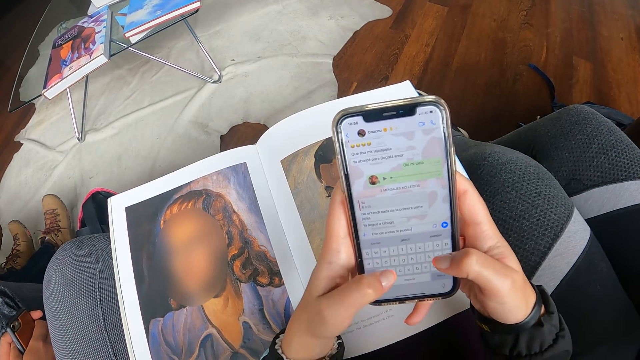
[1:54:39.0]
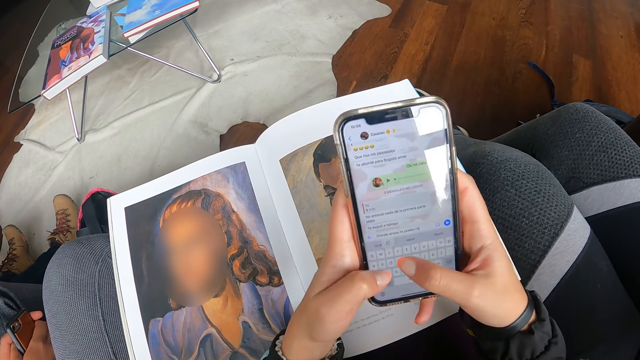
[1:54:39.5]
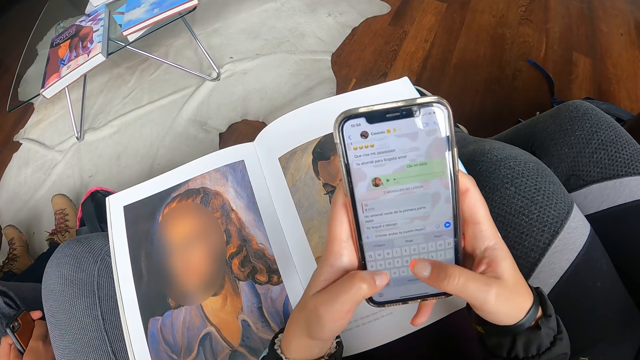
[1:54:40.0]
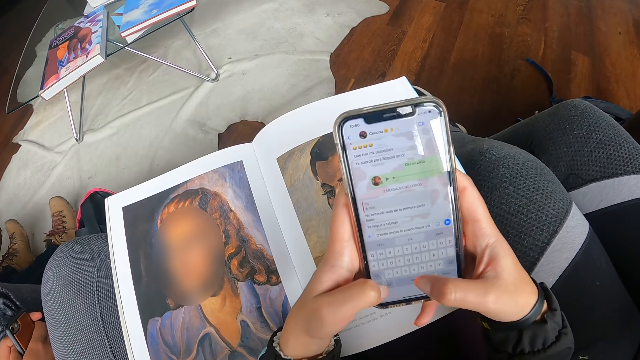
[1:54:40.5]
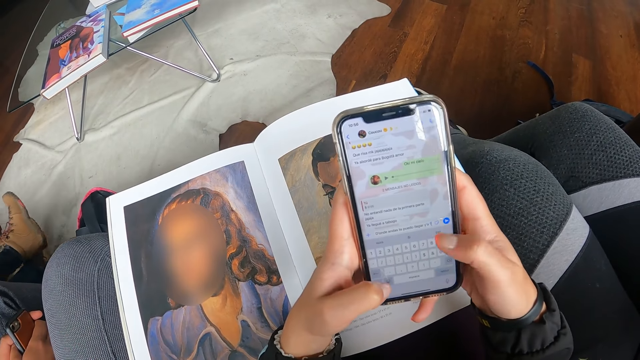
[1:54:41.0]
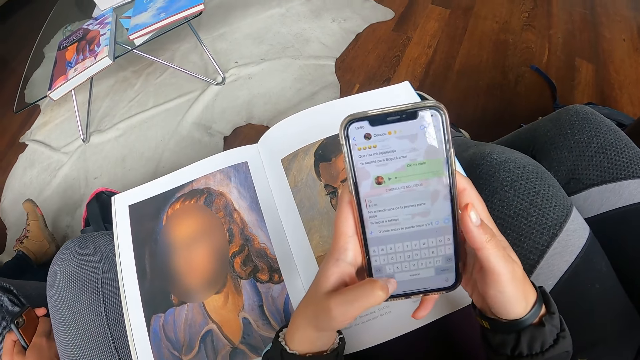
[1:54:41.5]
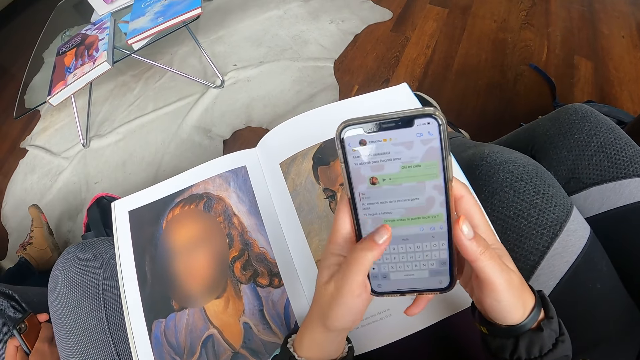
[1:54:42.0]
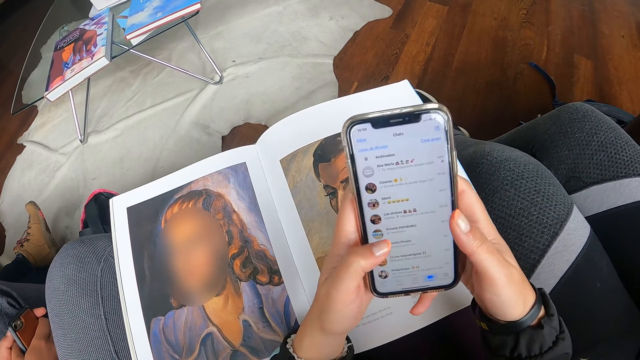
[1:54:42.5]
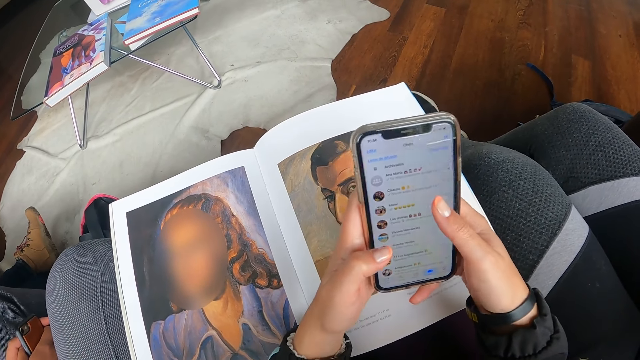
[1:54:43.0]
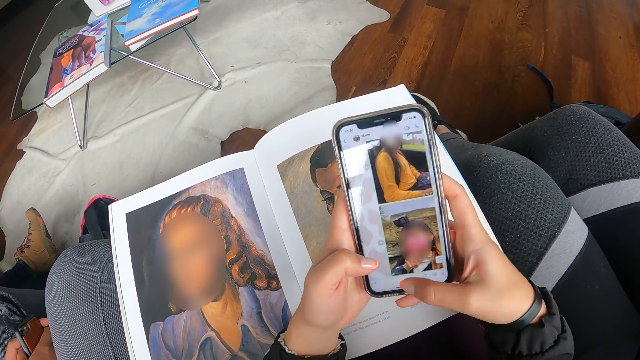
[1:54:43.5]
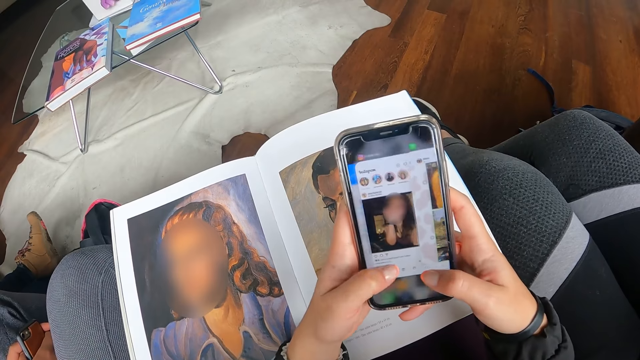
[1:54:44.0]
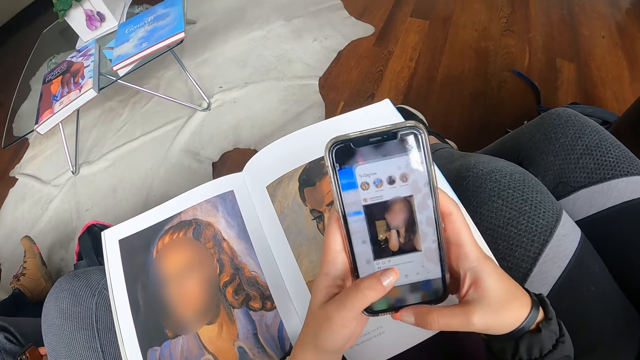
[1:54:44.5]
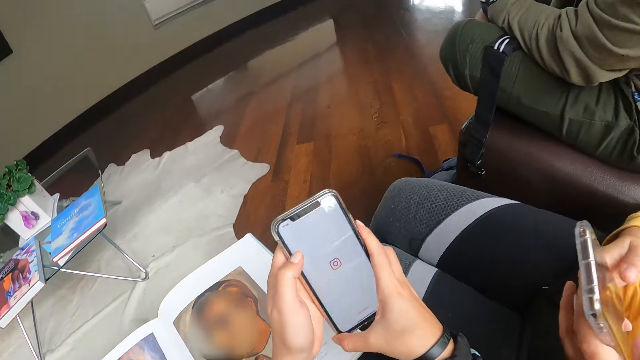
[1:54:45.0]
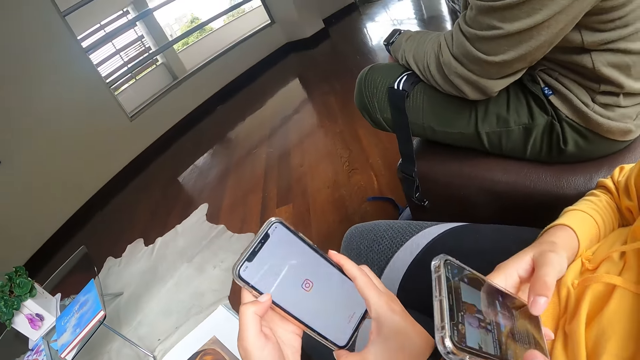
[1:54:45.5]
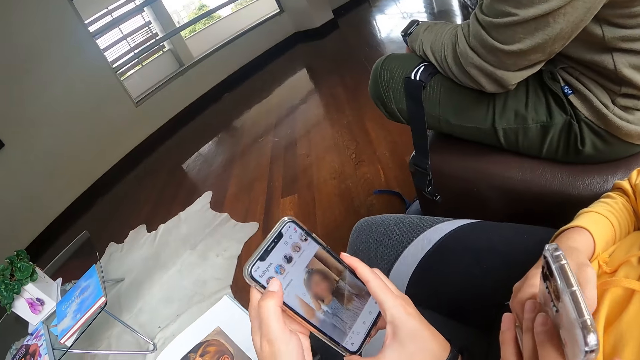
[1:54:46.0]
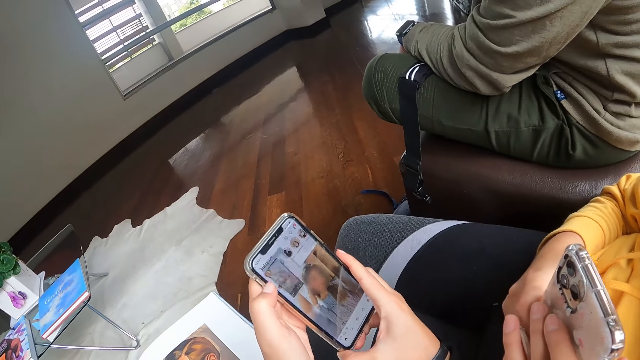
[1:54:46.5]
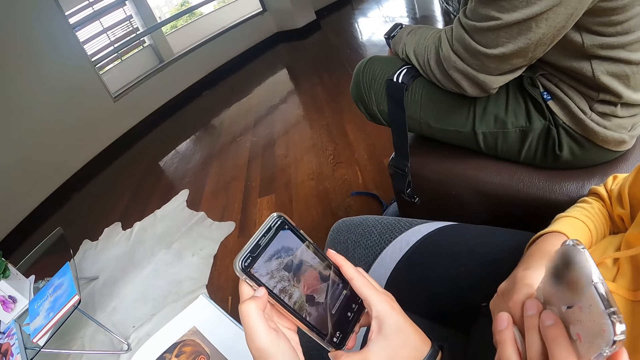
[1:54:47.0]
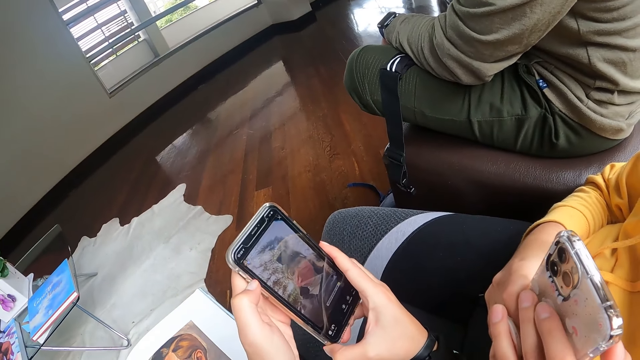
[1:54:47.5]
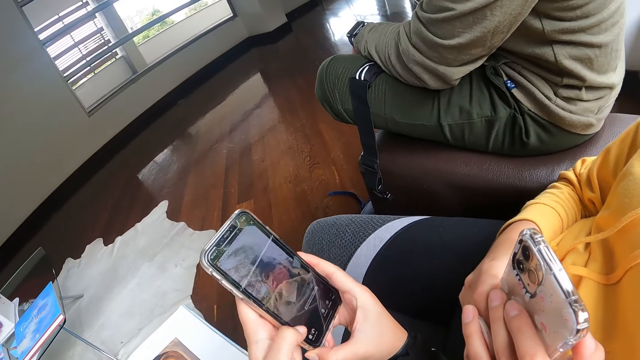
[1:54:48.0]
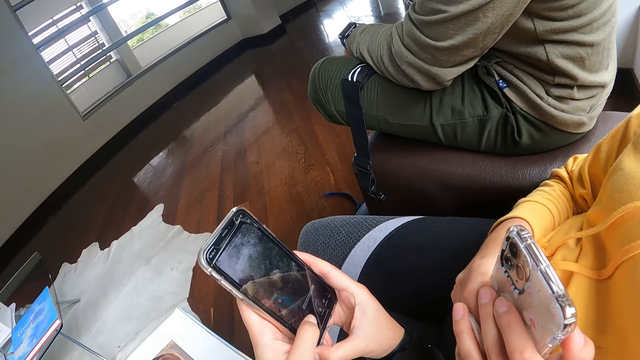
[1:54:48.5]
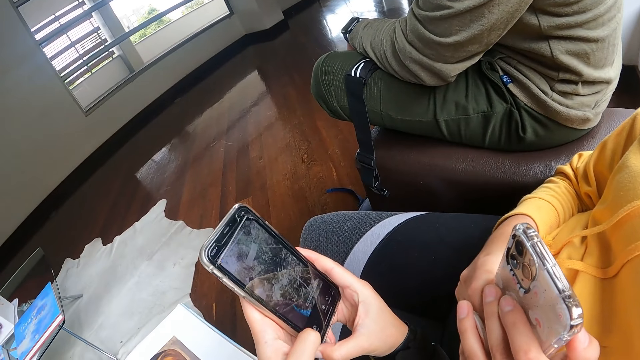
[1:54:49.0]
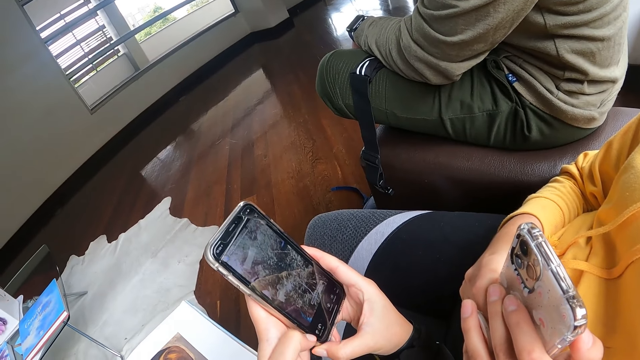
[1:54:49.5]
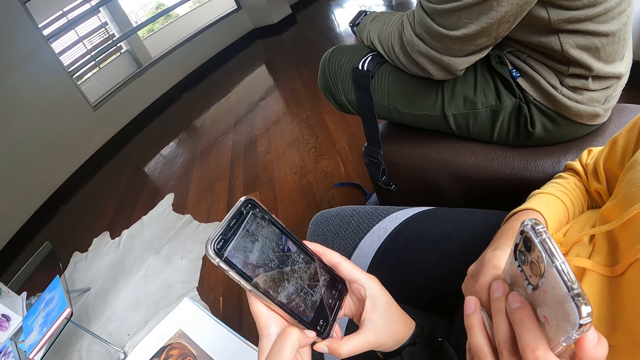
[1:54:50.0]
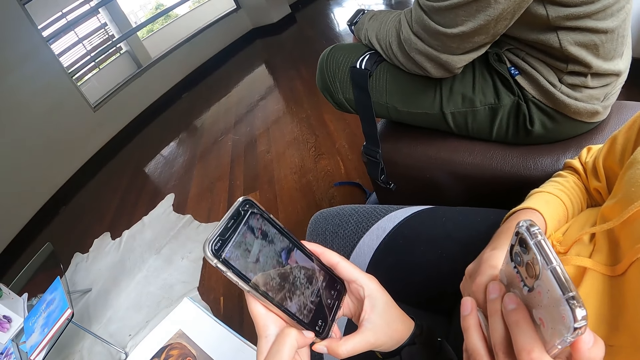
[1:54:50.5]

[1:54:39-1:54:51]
The camera wearer moves the phone towards the woman with both hands. She operates the phone with her left hand.

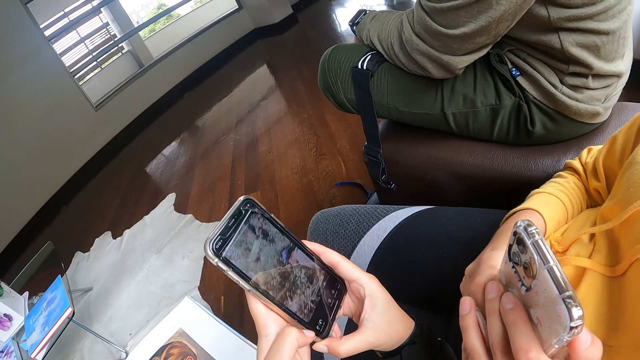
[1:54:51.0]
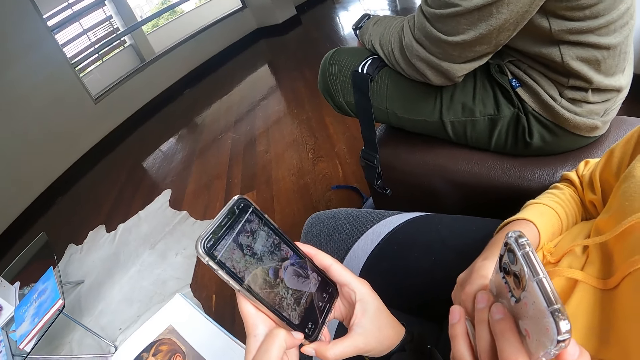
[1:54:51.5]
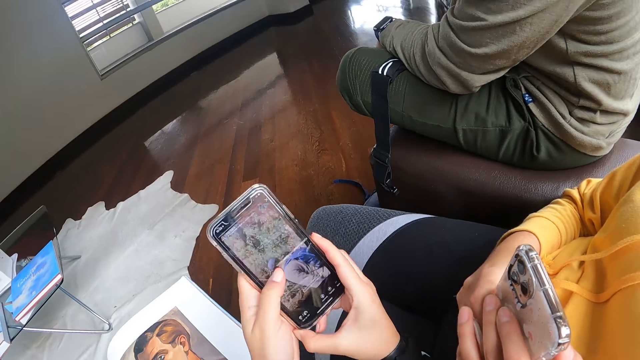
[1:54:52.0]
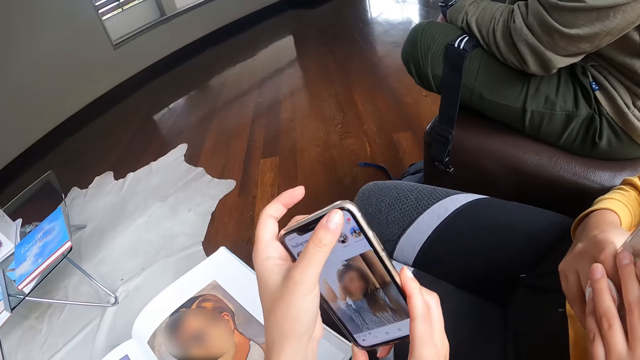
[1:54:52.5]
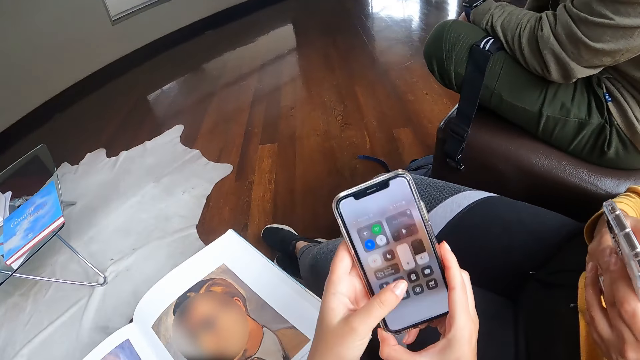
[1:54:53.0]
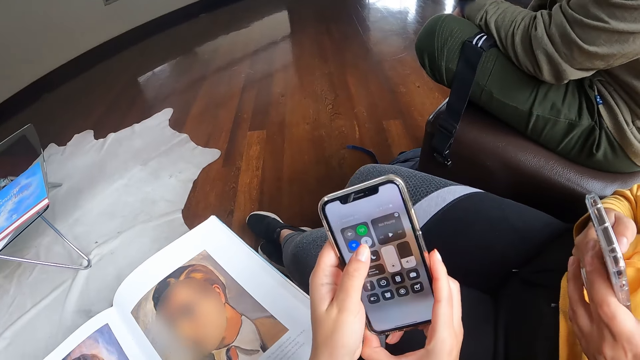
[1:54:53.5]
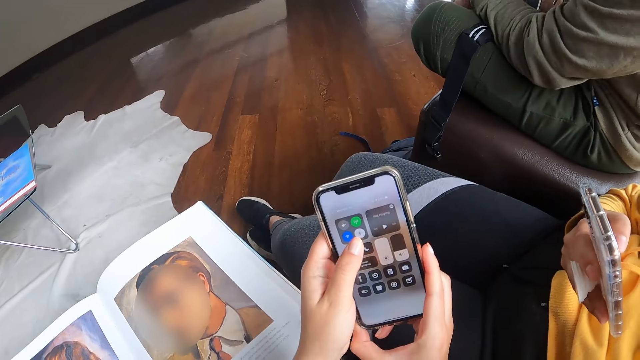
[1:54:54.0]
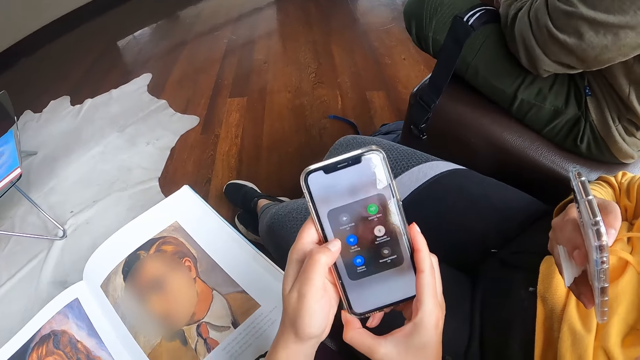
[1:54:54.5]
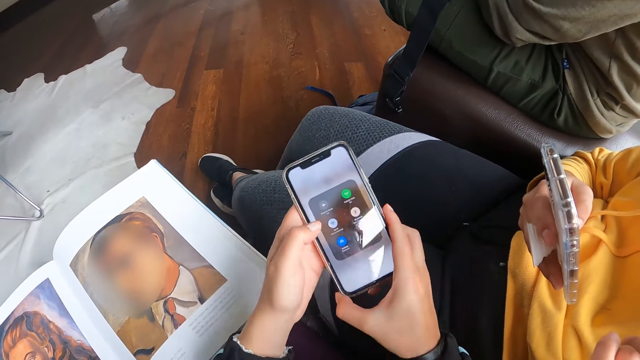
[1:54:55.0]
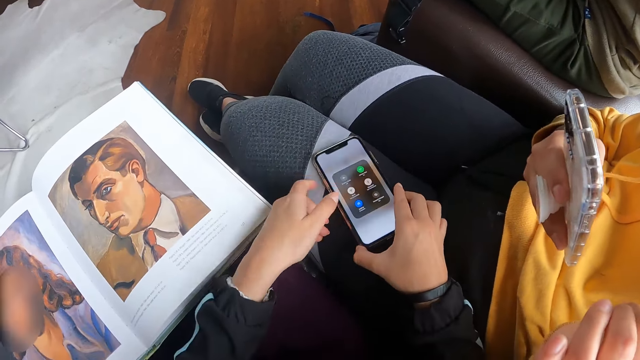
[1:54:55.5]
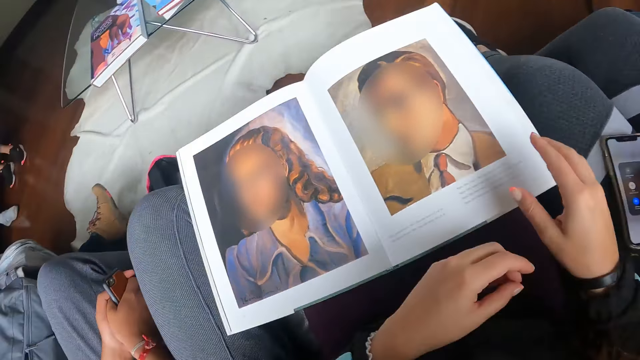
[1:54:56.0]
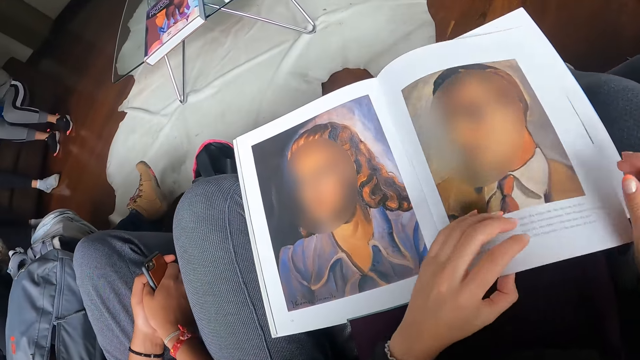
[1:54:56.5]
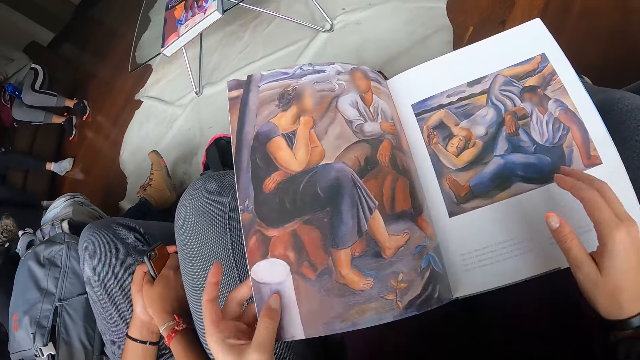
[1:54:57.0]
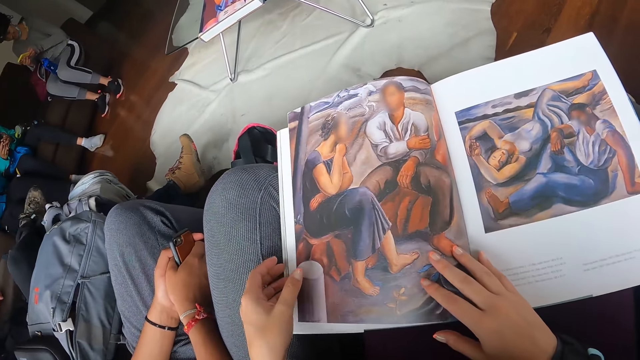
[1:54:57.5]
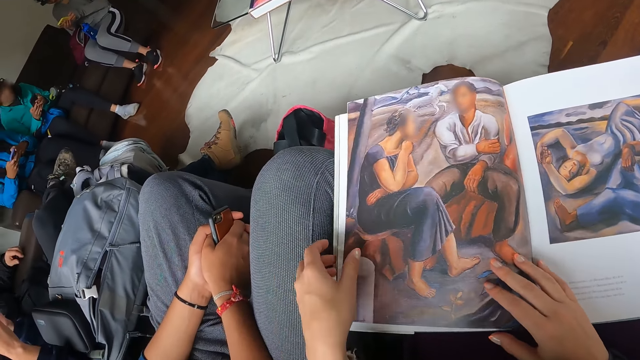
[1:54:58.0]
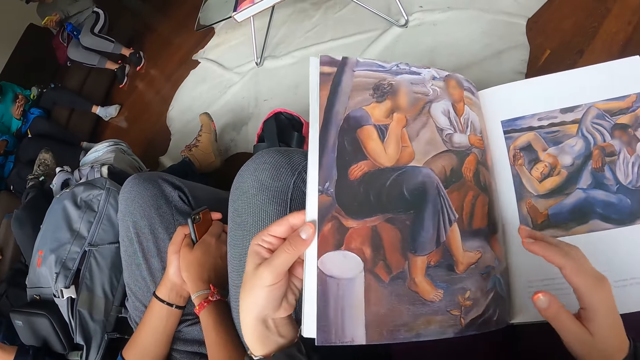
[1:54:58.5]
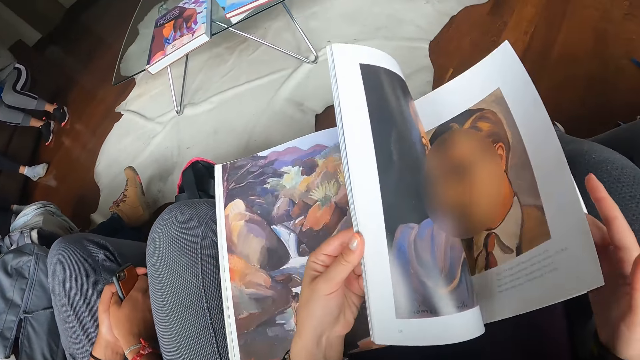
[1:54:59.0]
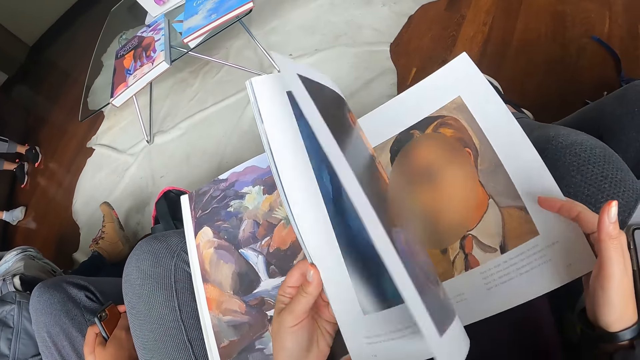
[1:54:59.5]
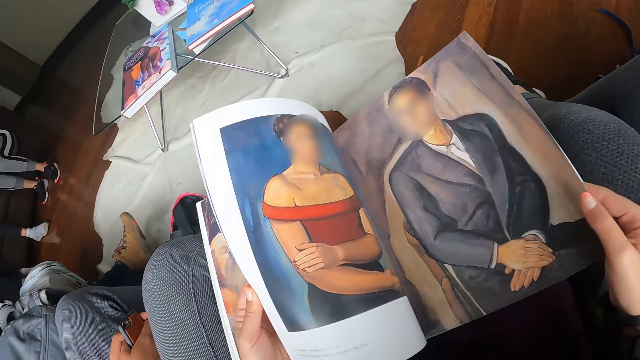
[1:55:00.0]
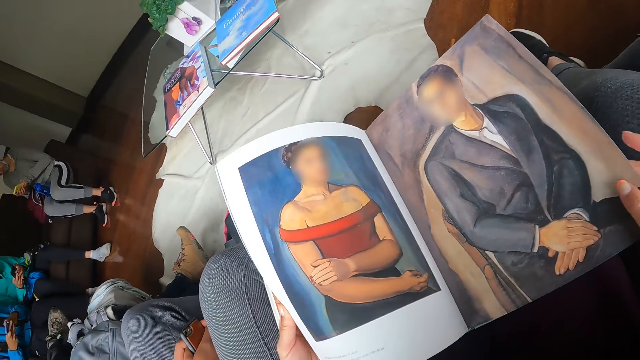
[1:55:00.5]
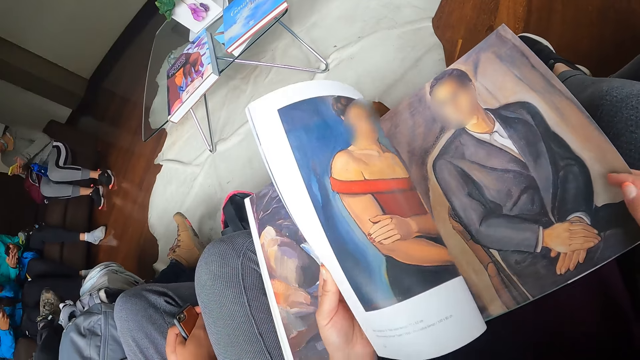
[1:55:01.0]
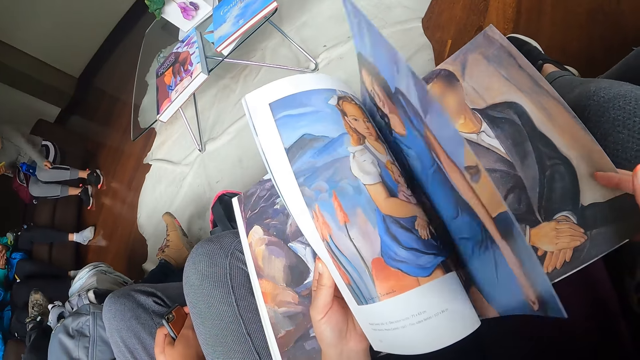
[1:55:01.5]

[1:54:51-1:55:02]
The camera wearer places the phone on the thigh of the woman with both hands. She reads a book. She flips a page of the magazine with her left hand, touches the page of the magazine with her right hand, and flips a page of the magazine with her left hand repeatedly.
